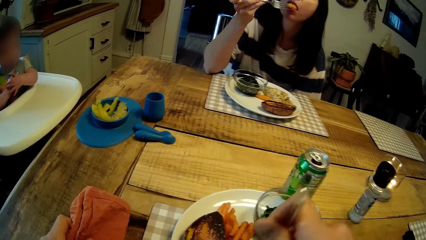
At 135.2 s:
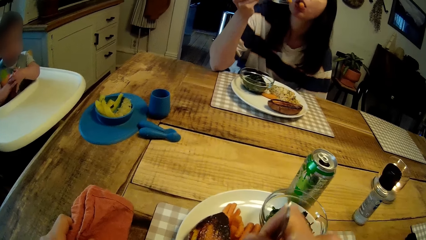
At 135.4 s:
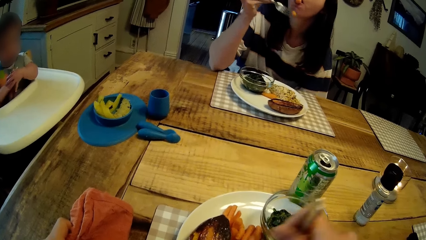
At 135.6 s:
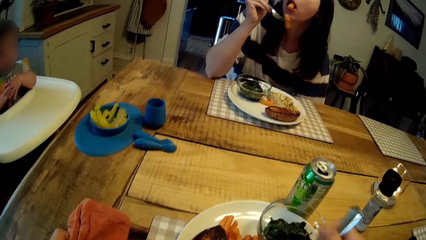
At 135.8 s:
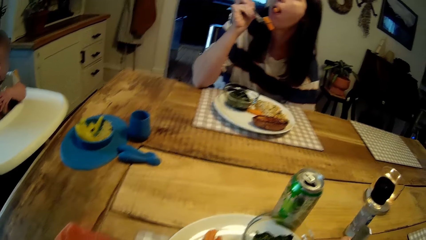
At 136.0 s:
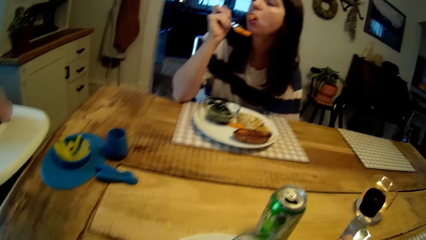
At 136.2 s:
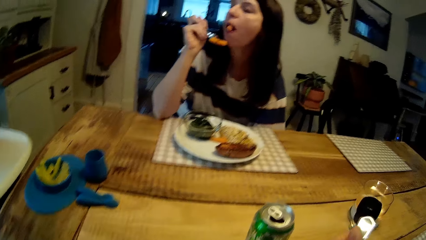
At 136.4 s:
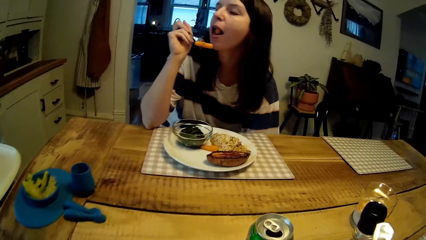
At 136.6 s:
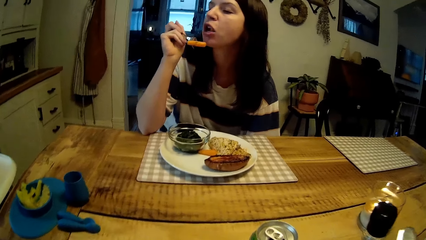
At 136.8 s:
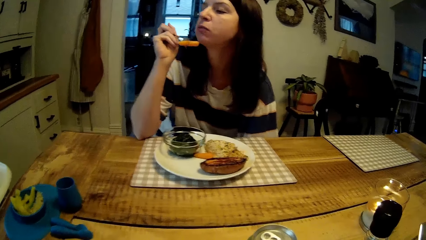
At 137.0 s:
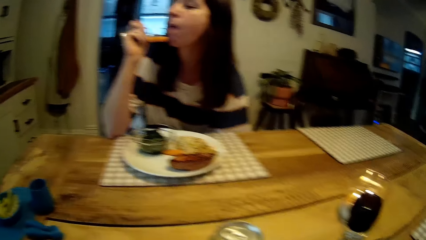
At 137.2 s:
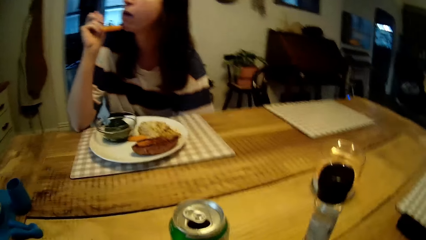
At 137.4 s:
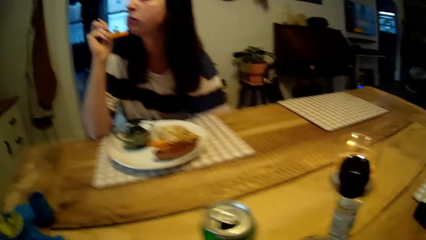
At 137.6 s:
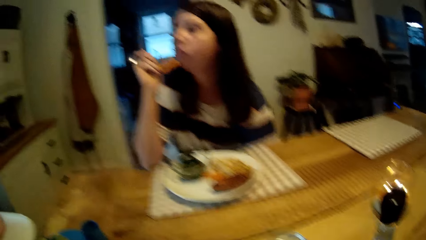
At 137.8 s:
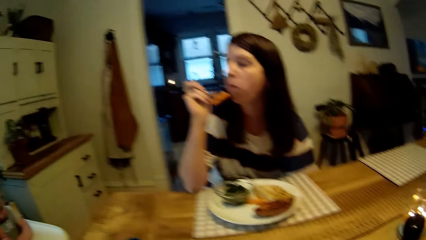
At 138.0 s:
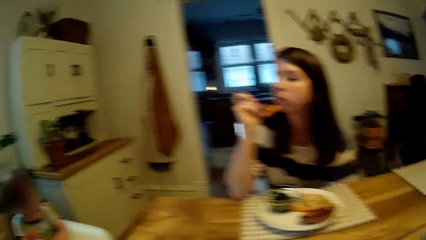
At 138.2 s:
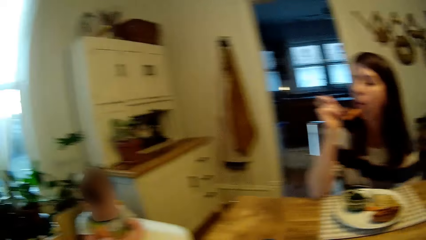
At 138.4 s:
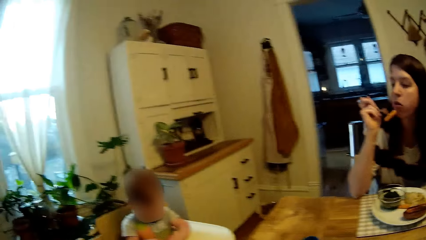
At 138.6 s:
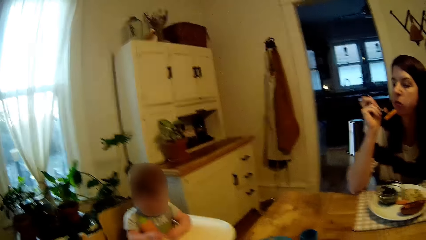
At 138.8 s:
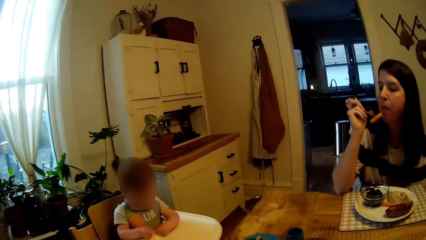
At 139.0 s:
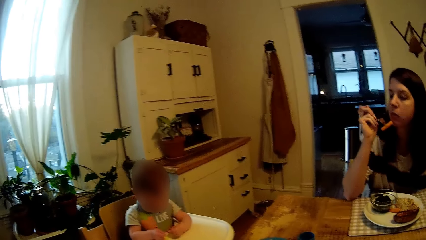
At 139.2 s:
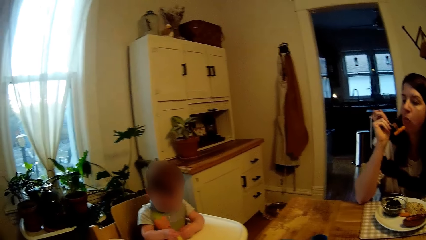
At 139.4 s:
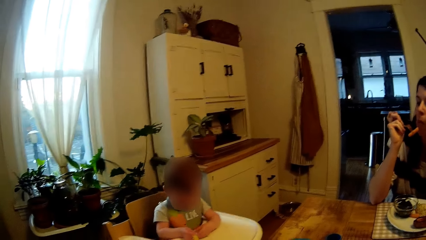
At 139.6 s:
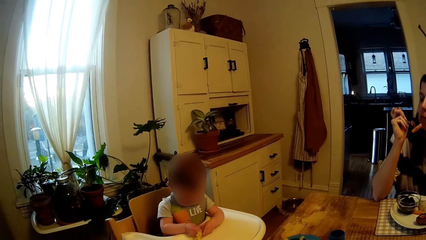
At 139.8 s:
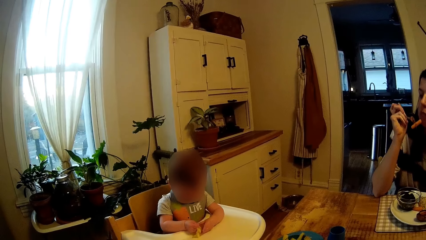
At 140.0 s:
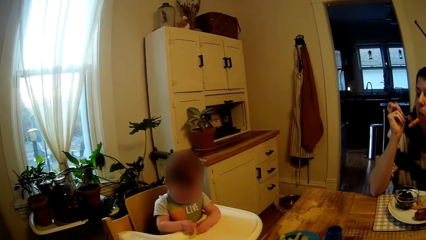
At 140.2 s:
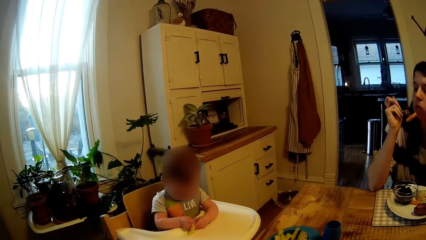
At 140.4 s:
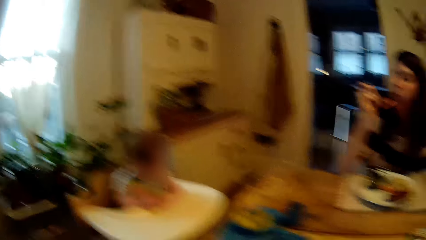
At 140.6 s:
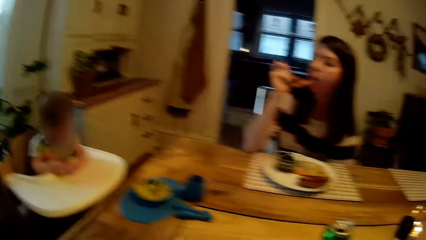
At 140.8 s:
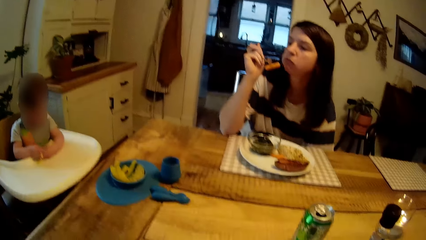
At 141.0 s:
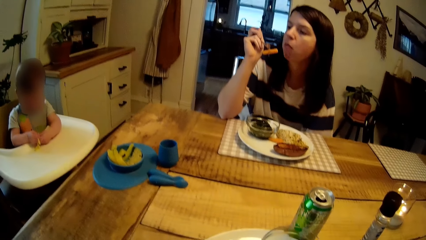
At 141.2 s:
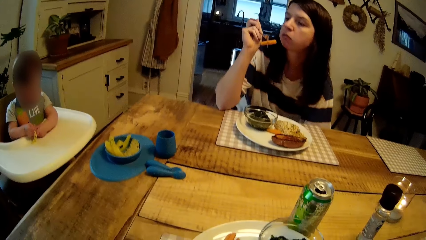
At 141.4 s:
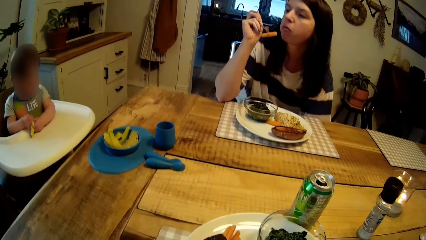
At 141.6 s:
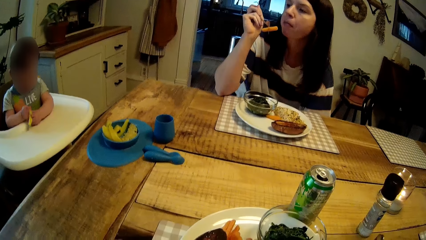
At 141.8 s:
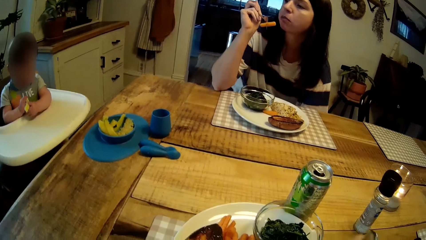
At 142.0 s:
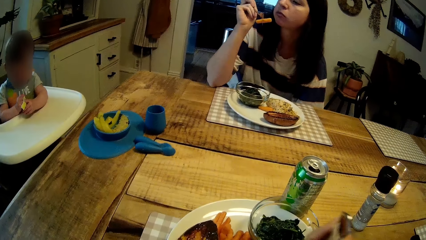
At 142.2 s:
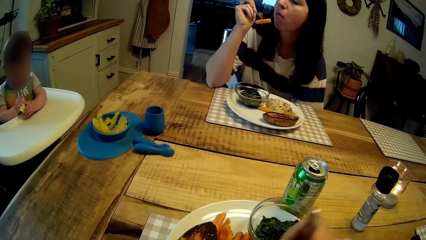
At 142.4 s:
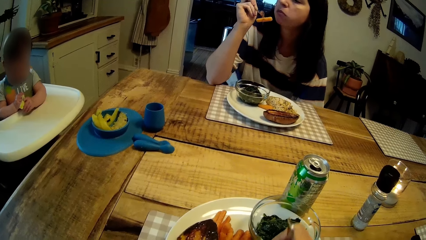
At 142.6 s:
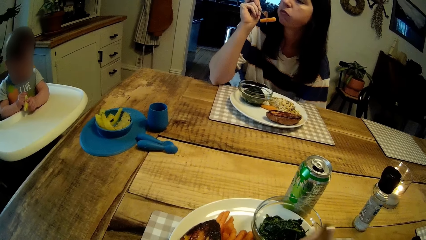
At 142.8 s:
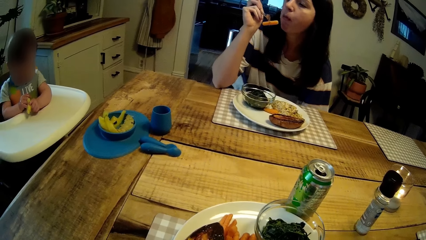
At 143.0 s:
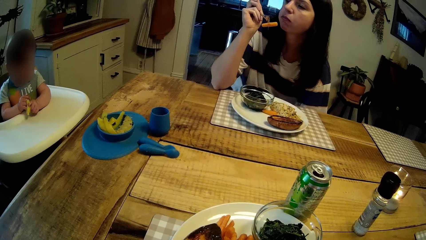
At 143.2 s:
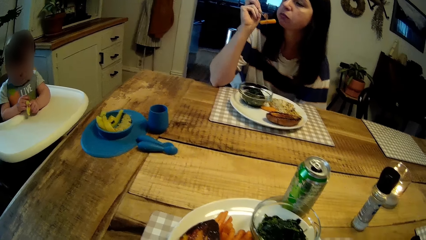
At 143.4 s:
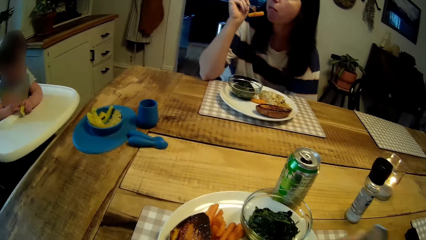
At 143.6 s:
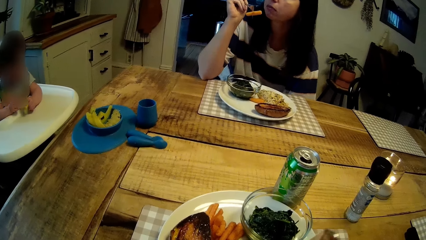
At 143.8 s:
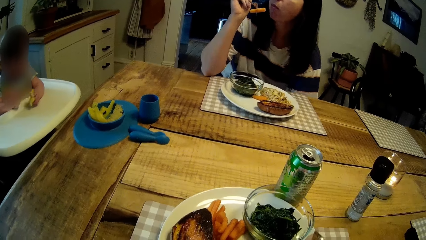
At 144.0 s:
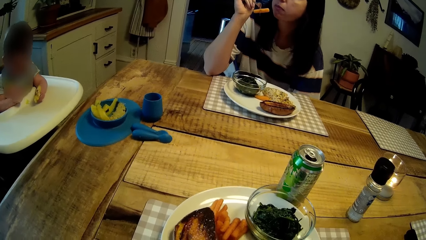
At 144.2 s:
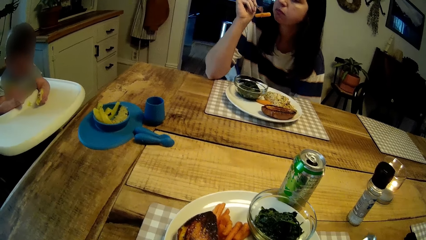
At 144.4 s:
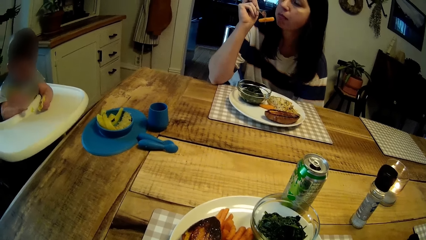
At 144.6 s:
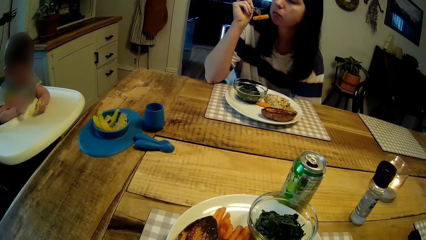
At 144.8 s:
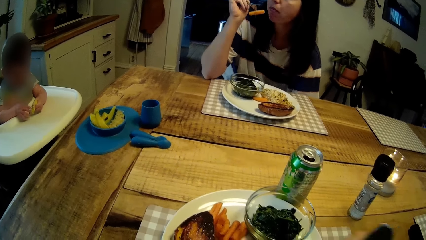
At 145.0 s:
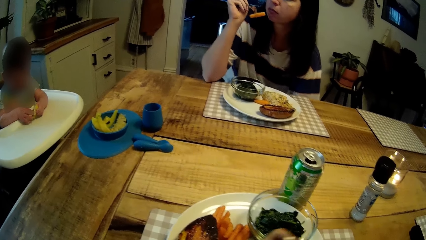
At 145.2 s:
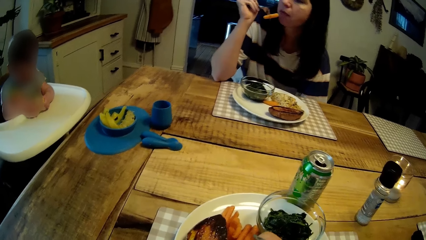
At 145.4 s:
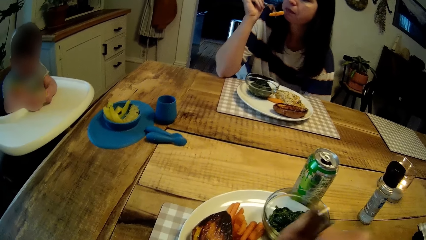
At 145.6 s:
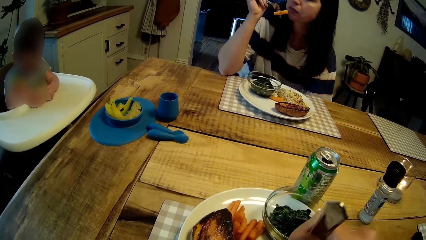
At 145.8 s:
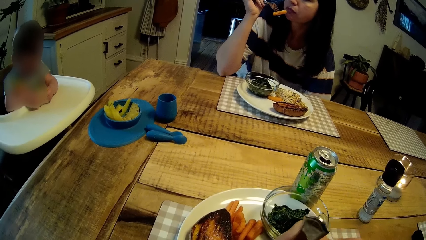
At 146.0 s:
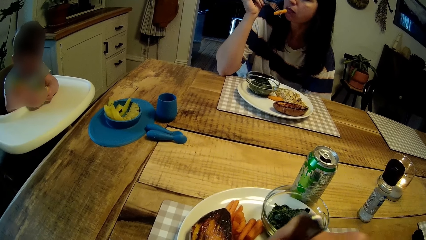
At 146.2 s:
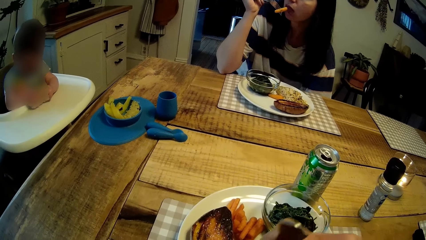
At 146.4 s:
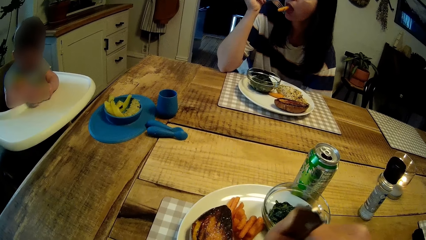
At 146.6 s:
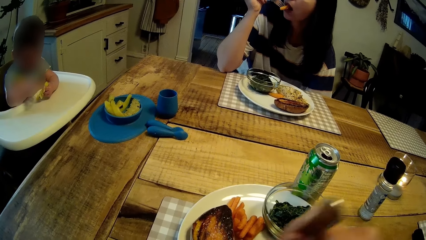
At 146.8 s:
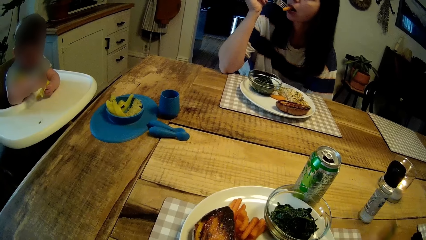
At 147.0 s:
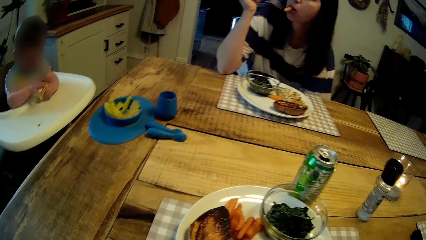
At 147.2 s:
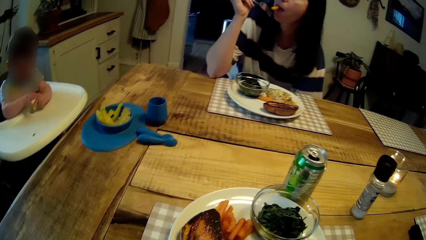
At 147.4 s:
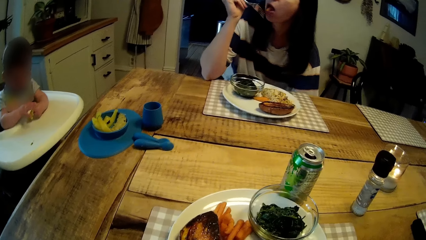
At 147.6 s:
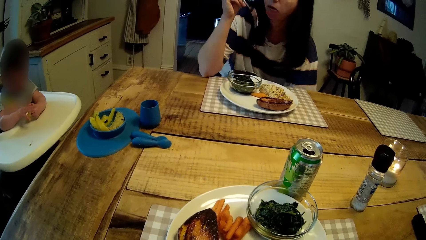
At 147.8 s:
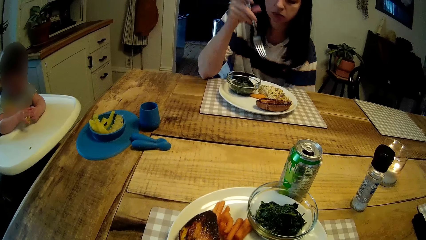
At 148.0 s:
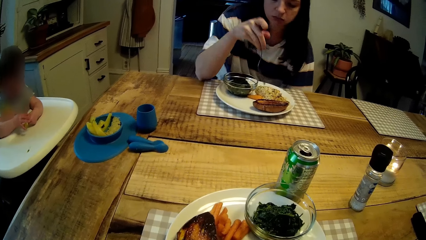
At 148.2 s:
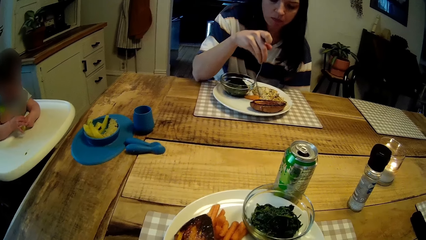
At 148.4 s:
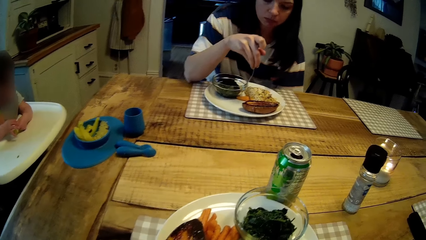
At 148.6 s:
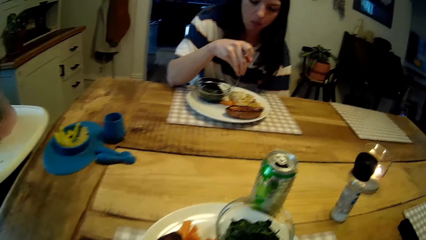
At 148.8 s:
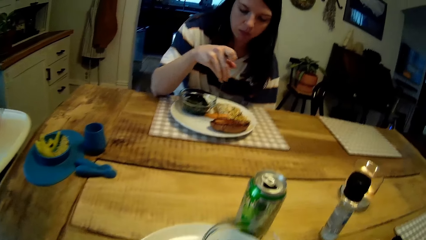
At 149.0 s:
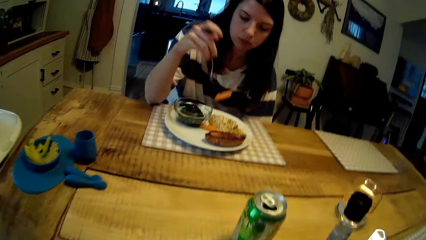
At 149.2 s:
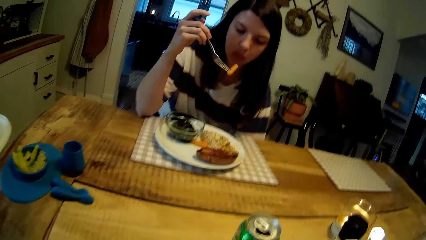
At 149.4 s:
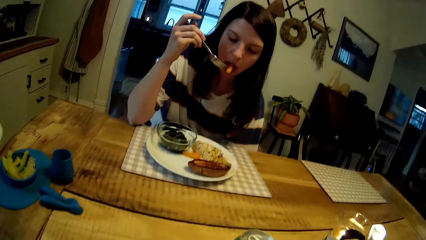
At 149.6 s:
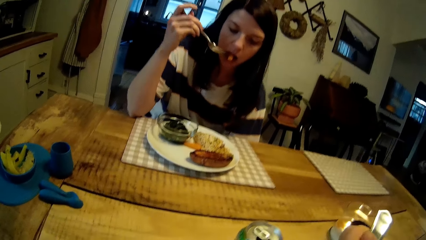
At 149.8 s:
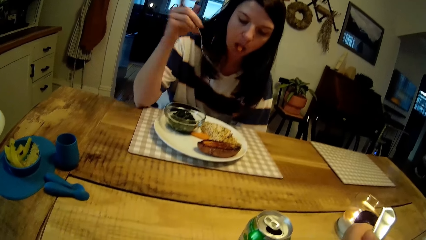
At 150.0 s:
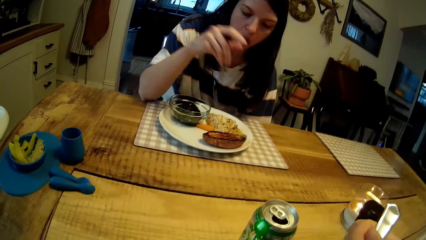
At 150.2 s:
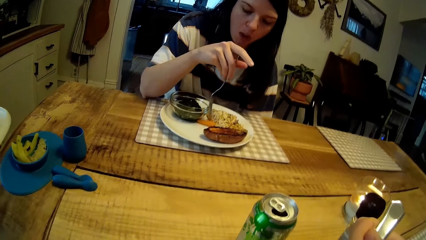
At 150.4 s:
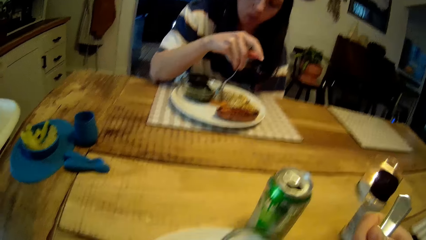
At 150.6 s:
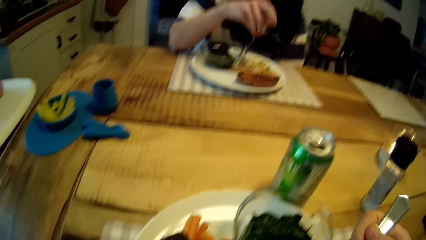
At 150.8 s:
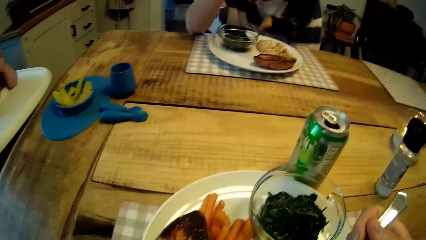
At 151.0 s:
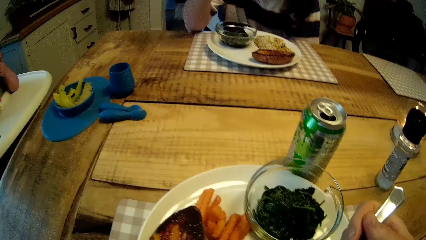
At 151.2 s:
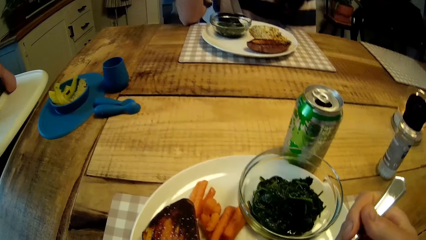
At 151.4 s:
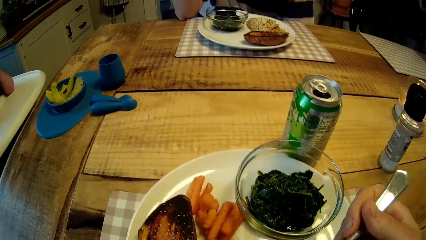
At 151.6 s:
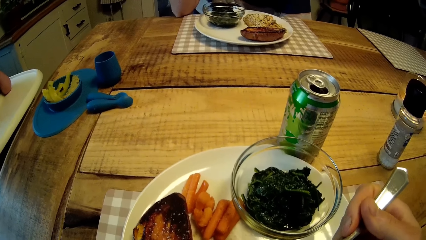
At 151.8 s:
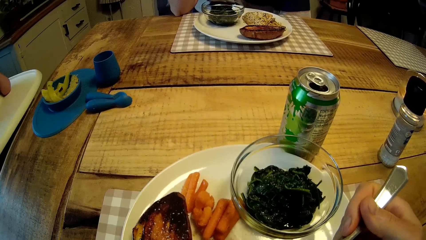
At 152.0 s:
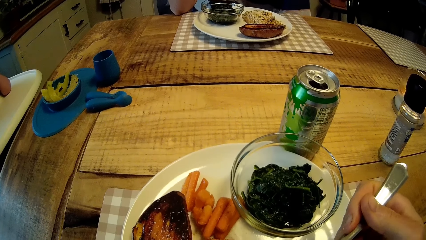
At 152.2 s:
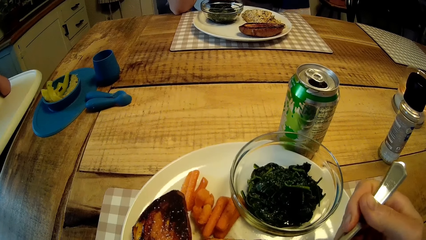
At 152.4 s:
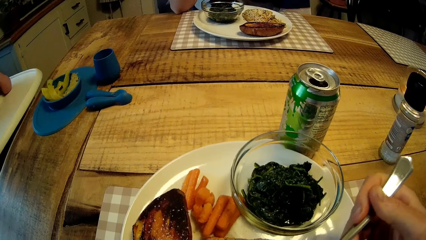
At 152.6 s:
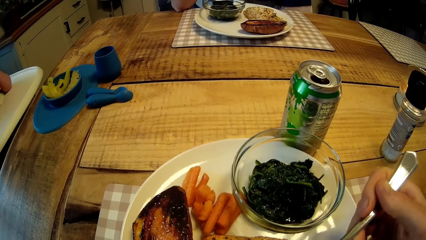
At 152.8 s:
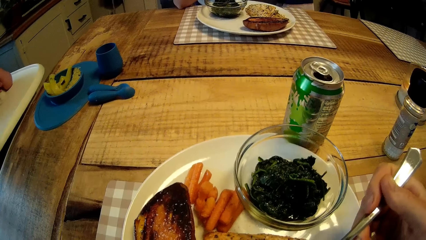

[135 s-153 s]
The woman eats the carrots with the fork in her right hand. The camera wearer eats a bread and butter pudding with a fork in his right hand. He looks at the woman. He stares at a baby. He eats the bread and butter pudding with the fork in his right hand. The woman eats a carrot with the fork in her right hand. The woman picks up a carrot from her plate of food with the fork in her right hand. The woman eats a carrot with the fork in her right hand. The woman picks up a carrot from her plate of food with the fork in her right hand.
